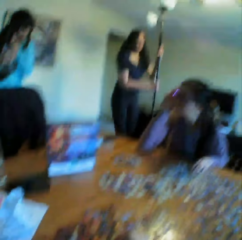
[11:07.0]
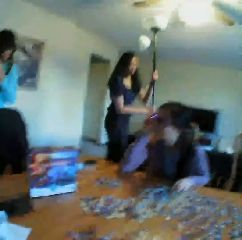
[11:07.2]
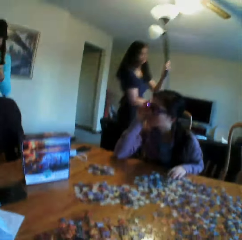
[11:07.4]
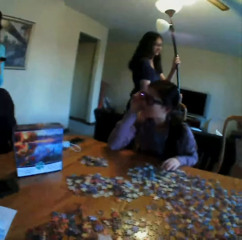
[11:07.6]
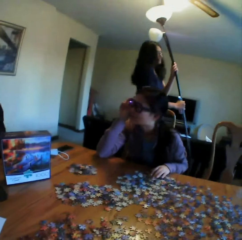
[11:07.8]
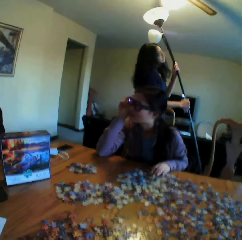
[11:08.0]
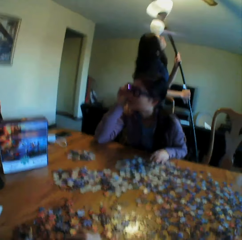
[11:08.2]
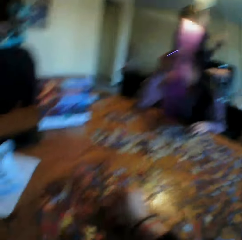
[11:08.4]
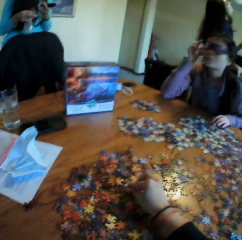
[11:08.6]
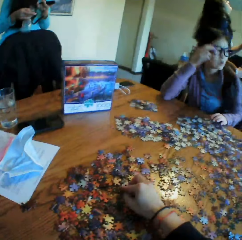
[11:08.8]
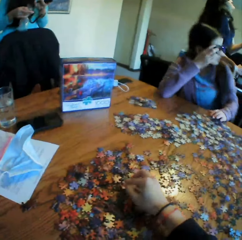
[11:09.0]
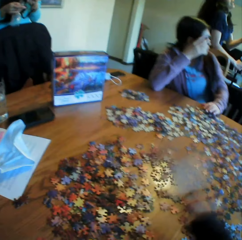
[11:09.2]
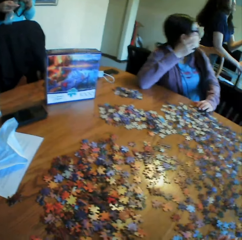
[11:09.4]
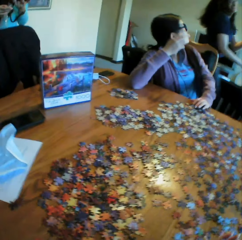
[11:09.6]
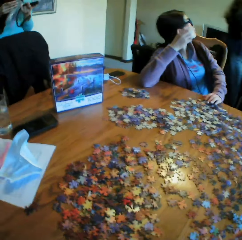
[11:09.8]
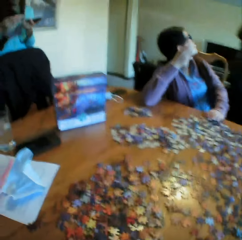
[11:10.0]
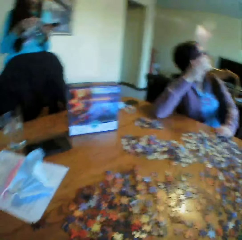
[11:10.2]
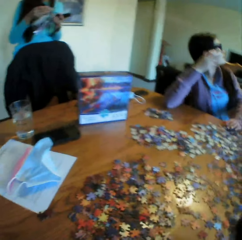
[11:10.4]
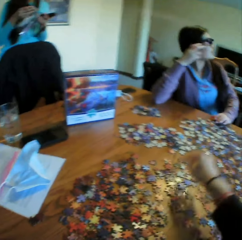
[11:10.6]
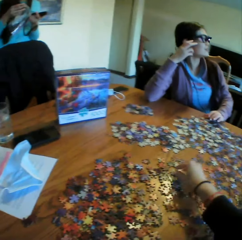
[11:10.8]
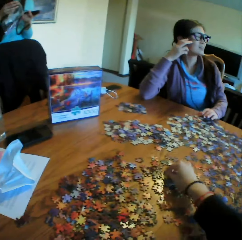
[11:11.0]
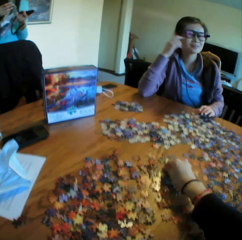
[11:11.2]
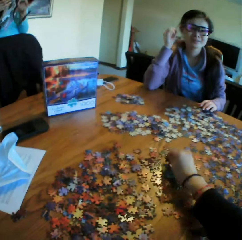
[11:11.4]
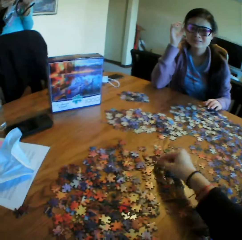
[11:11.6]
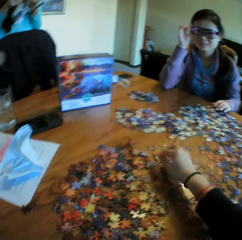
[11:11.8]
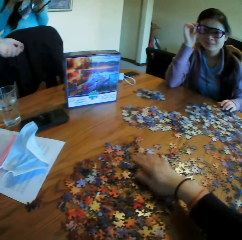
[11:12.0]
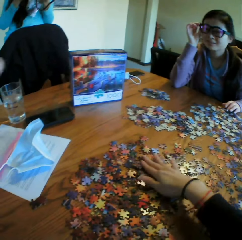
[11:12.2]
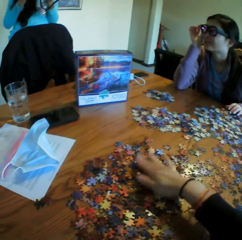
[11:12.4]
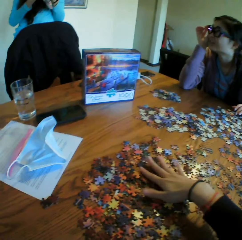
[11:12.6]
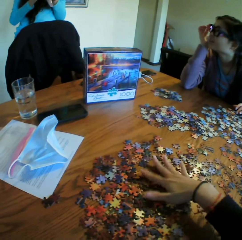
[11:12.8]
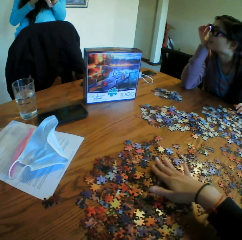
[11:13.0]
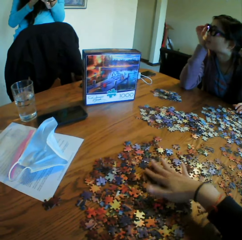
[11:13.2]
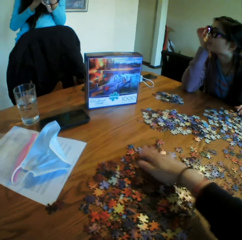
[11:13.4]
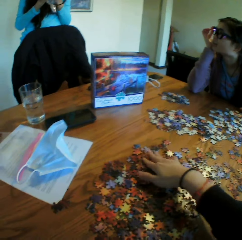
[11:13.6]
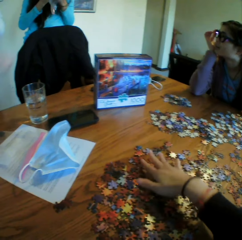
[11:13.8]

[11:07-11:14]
The camera wearer looks at a woman. They converse to the woman. They move the right hand. They converse to the colleagues. They touch the puzzles on the table. They arrange the jigsaw clipart.

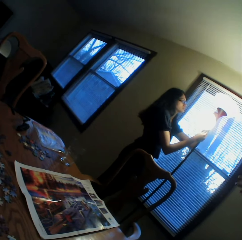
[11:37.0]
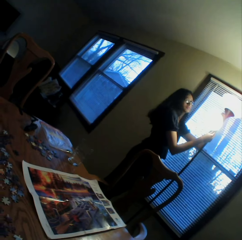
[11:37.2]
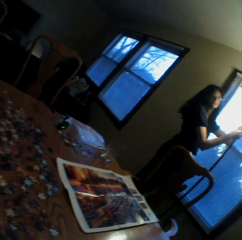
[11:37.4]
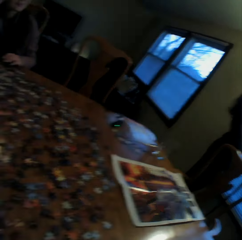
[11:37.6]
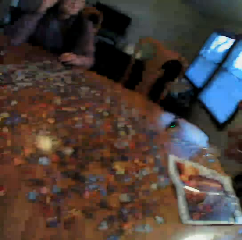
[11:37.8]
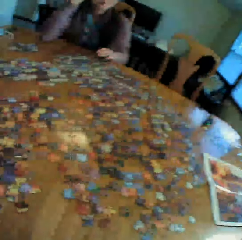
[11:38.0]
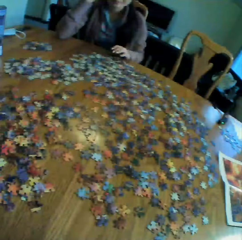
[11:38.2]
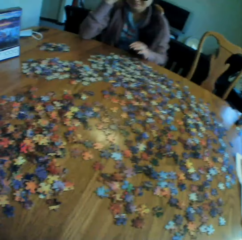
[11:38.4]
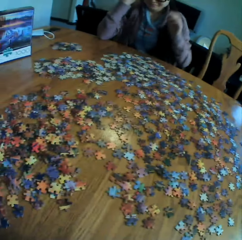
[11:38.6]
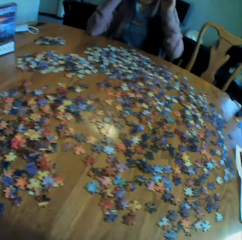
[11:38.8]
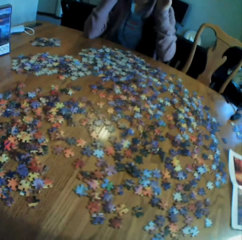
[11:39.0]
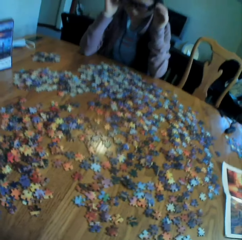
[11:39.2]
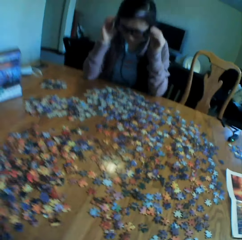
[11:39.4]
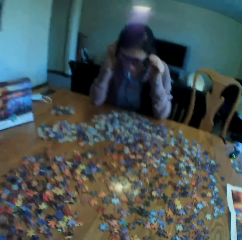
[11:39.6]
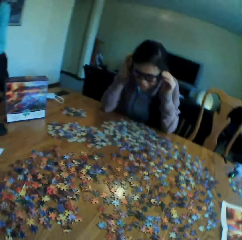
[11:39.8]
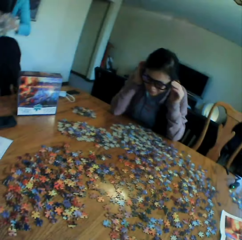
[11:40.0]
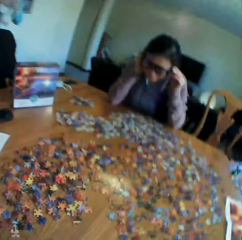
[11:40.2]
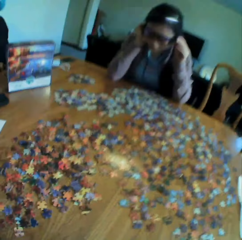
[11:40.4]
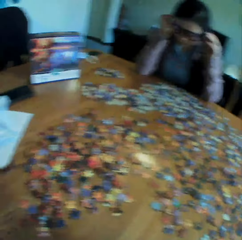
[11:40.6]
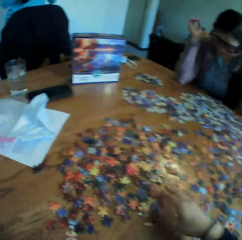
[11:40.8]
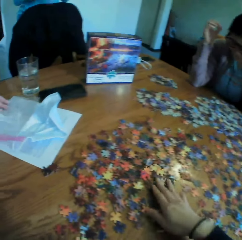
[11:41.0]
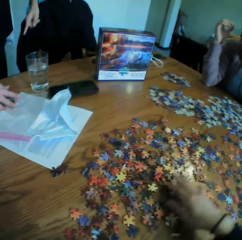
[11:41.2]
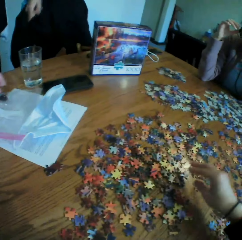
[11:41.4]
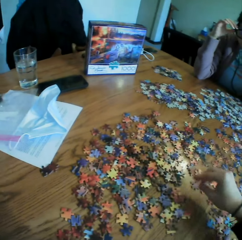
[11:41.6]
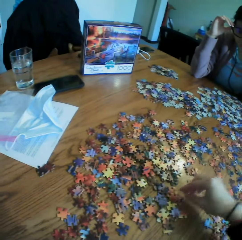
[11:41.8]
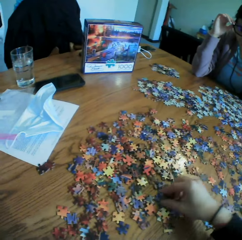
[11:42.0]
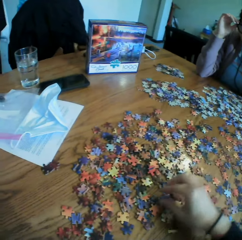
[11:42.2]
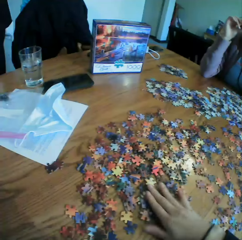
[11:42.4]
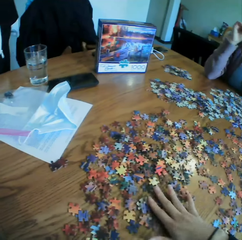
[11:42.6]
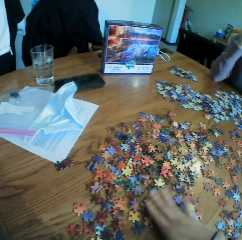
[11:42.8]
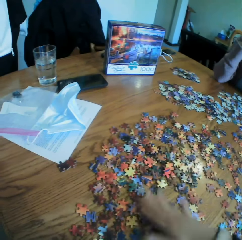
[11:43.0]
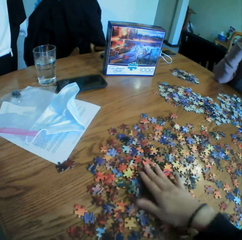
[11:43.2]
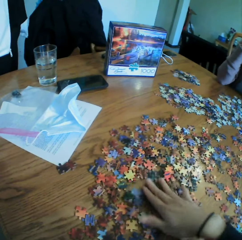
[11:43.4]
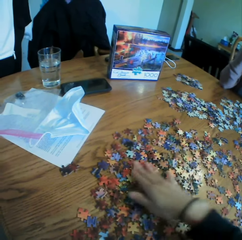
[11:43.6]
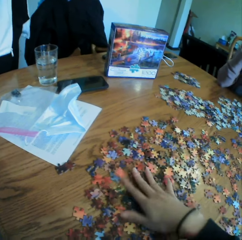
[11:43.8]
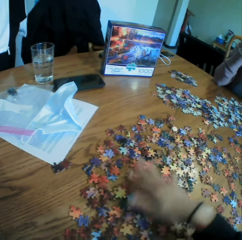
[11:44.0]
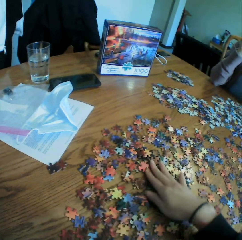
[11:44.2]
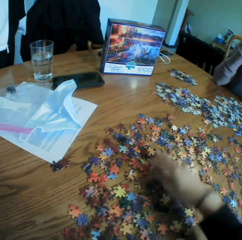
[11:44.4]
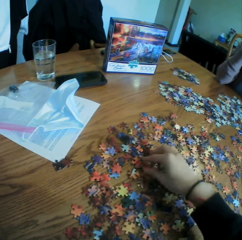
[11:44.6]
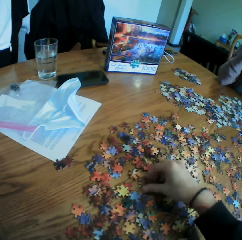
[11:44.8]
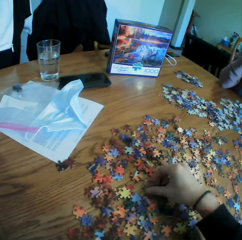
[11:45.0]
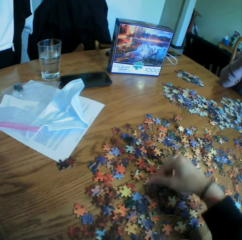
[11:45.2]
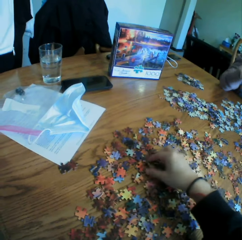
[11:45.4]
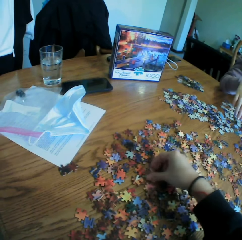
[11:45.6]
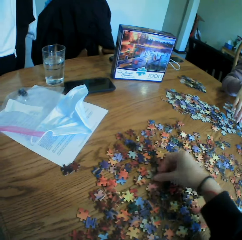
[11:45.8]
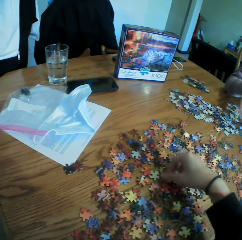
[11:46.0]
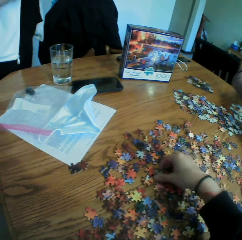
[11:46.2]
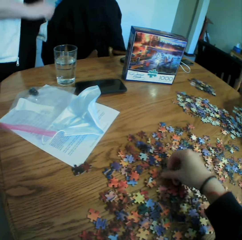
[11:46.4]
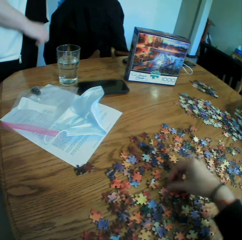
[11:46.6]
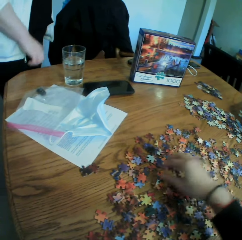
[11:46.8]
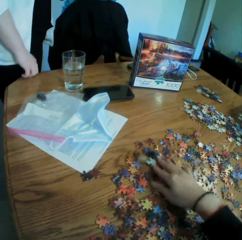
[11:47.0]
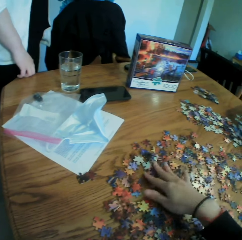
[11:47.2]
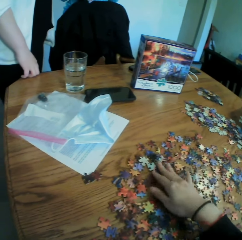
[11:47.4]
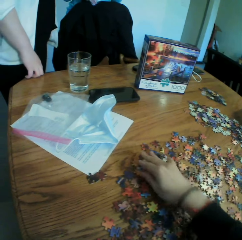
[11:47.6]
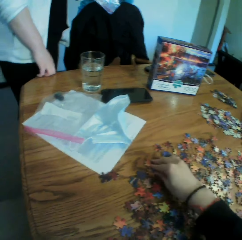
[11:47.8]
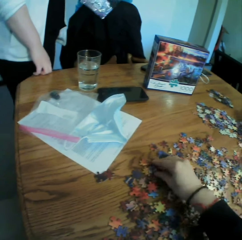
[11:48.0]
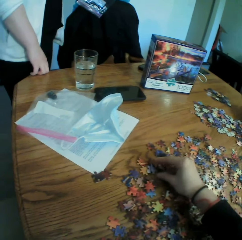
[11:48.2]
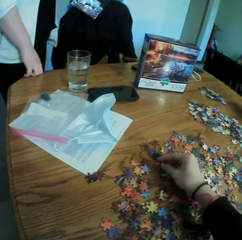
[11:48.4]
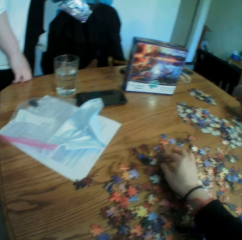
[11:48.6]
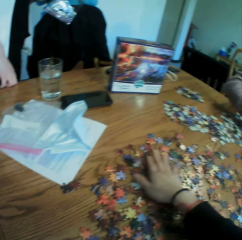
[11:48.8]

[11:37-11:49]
The camera wearer looks at the table. A woman converses to the camera wearer. The camera wearer moves the right hand. They touch the paper puzzles on the table. They converse to the colleagues. They arrange the jigsaw clipart.

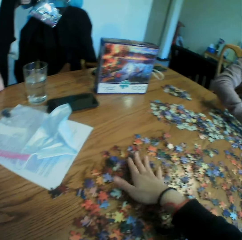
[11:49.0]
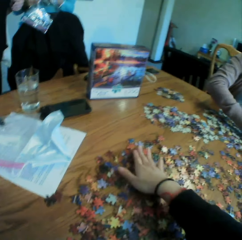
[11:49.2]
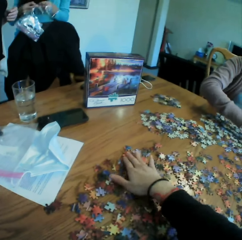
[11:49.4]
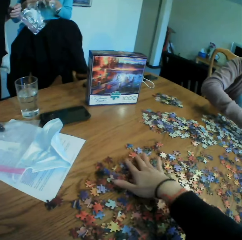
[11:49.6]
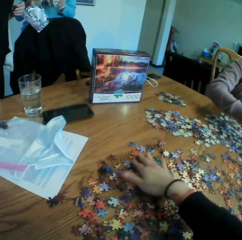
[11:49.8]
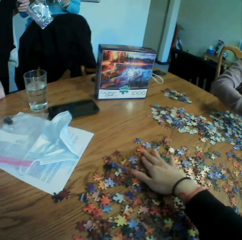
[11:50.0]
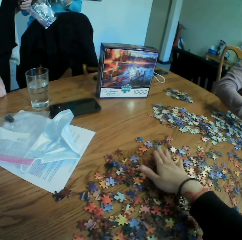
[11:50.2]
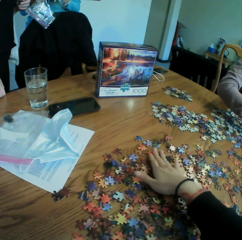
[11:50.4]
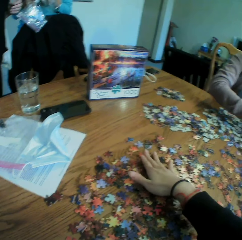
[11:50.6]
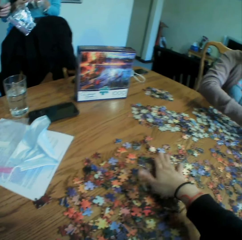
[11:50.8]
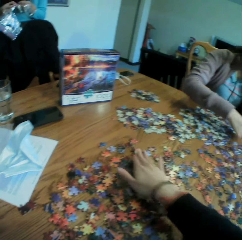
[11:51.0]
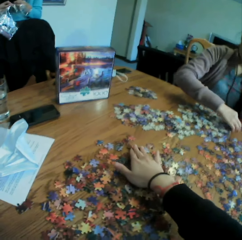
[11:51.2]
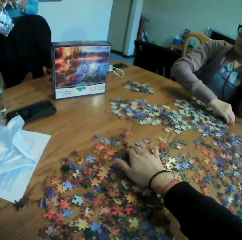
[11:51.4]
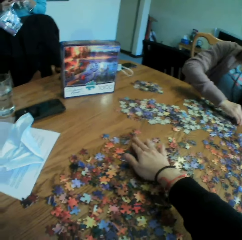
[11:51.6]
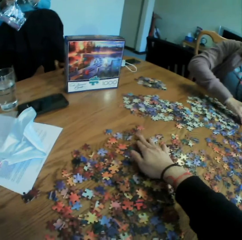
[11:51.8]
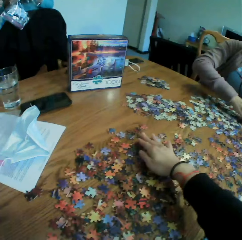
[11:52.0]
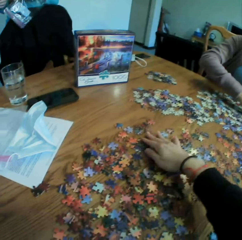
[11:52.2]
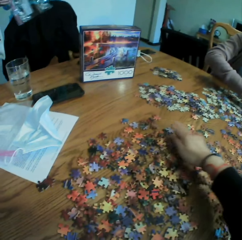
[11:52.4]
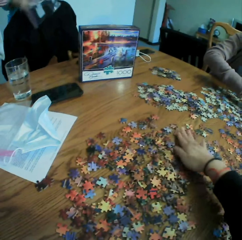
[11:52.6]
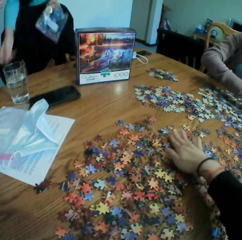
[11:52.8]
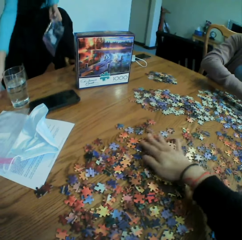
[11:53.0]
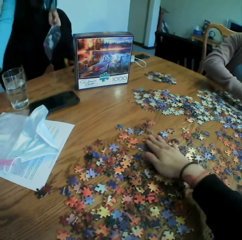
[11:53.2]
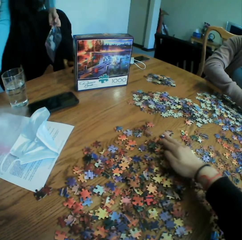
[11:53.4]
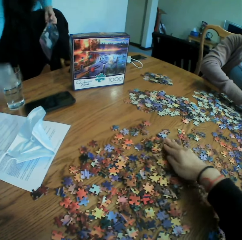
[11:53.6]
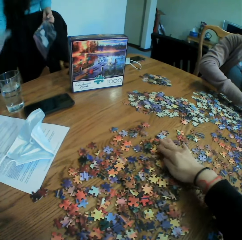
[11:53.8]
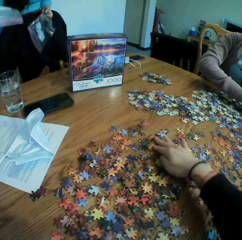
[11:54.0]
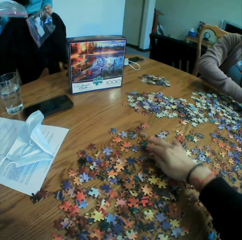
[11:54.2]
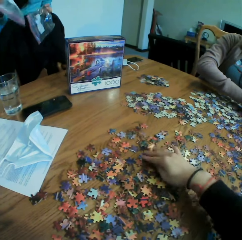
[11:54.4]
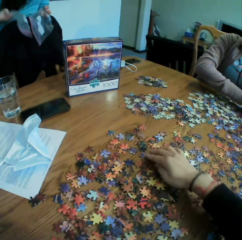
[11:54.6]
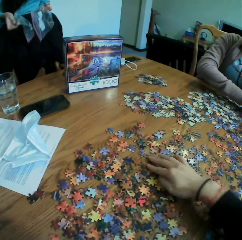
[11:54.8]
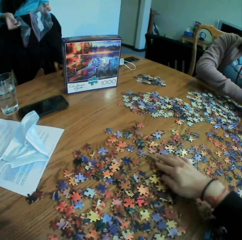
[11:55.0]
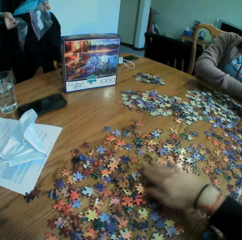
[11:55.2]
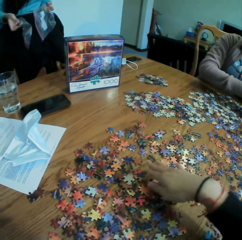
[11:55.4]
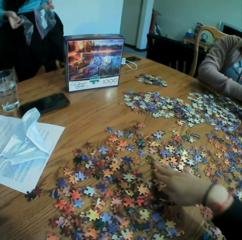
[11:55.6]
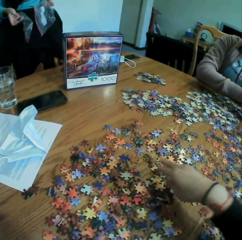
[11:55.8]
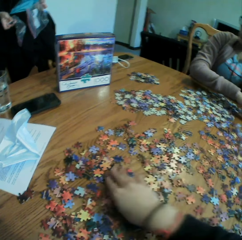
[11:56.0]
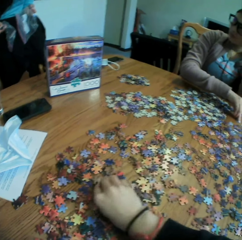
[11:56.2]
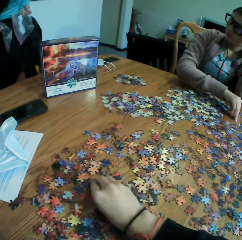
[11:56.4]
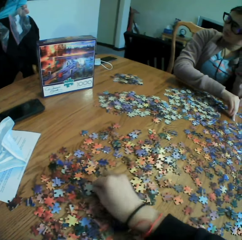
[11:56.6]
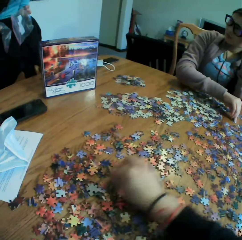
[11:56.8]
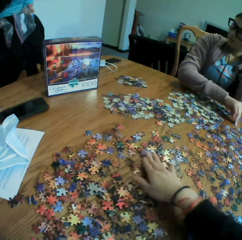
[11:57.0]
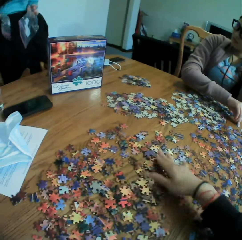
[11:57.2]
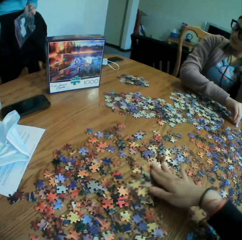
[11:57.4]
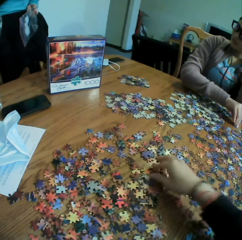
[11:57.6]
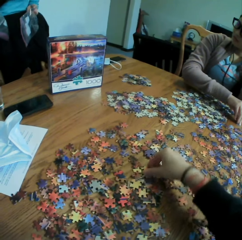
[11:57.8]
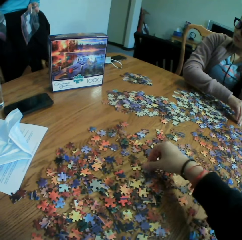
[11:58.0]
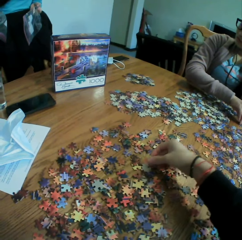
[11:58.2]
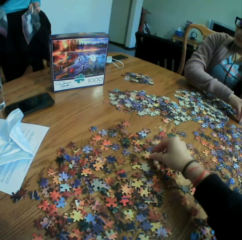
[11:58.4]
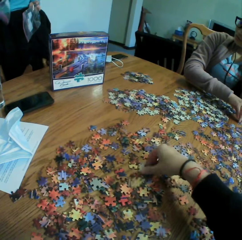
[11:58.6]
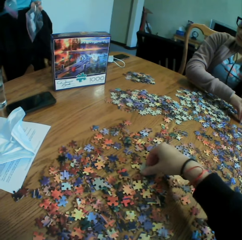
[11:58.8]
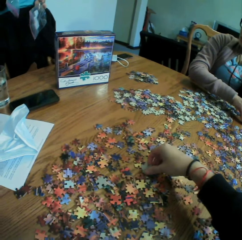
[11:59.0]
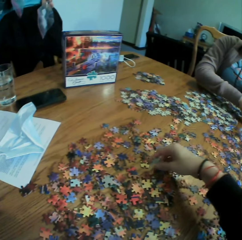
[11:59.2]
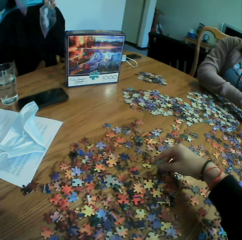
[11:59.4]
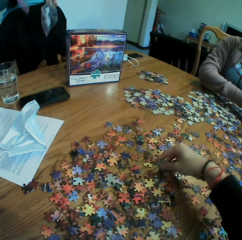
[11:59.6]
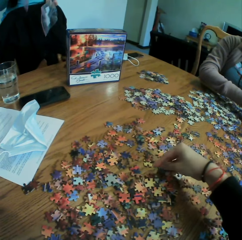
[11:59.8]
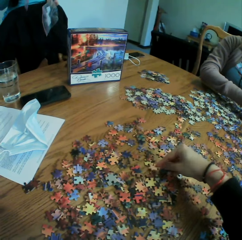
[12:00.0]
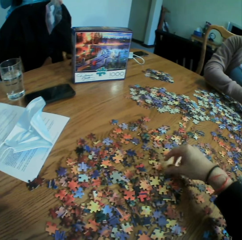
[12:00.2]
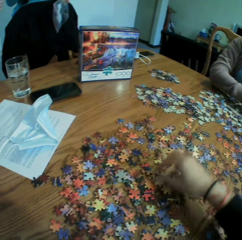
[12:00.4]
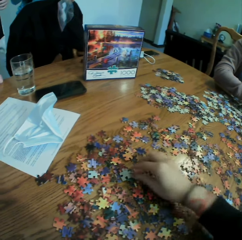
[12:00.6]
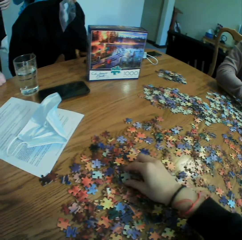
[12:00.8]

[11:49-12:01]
The camera wearer turns a paper puzzle. They look at the paper puzzle.
